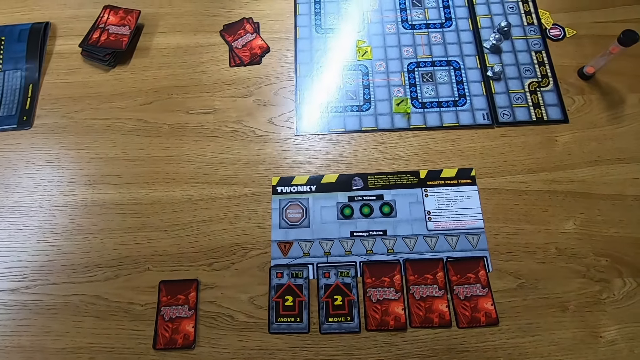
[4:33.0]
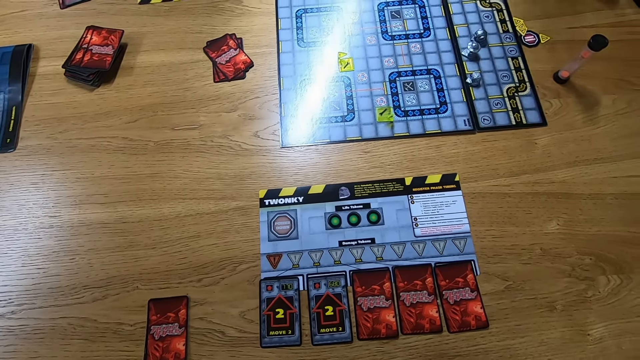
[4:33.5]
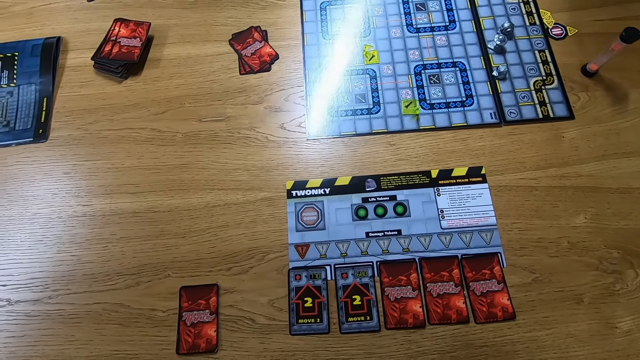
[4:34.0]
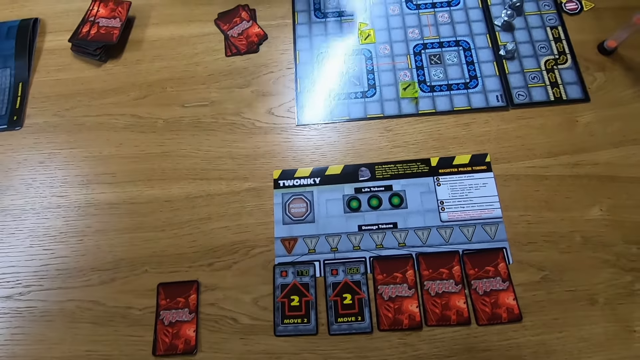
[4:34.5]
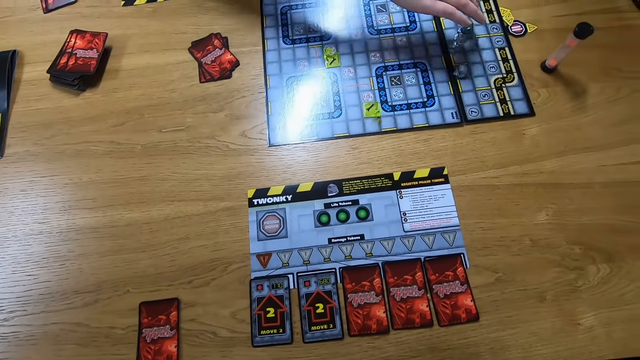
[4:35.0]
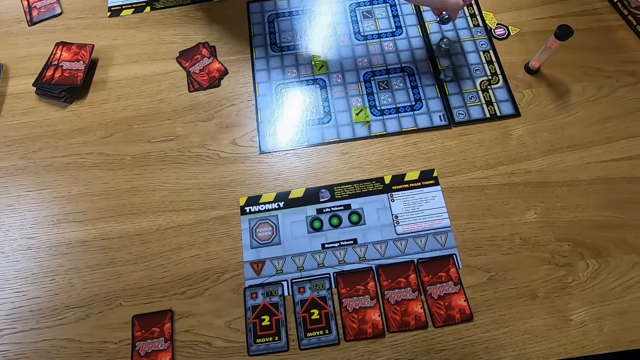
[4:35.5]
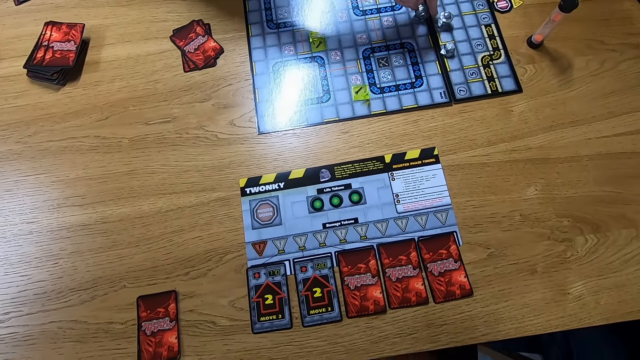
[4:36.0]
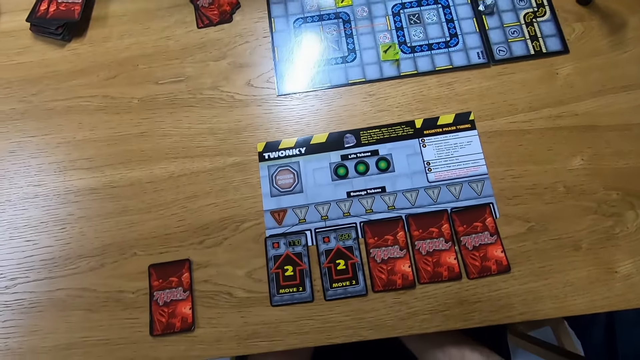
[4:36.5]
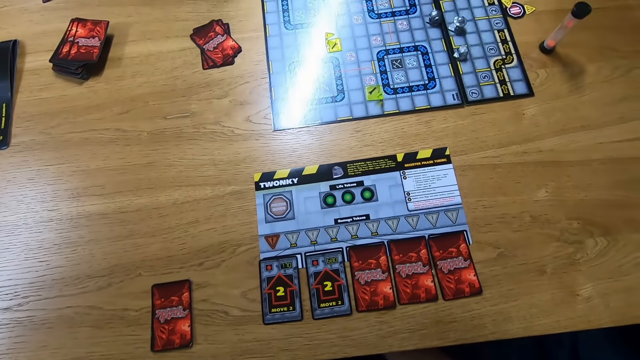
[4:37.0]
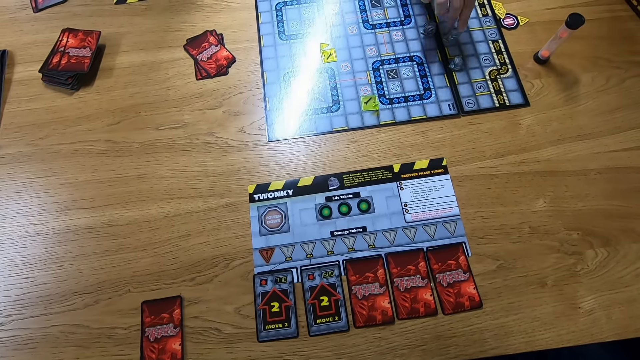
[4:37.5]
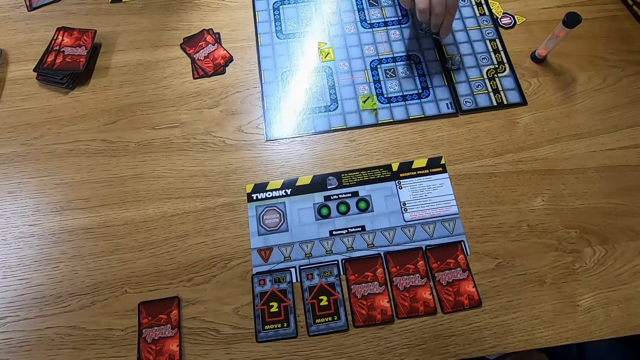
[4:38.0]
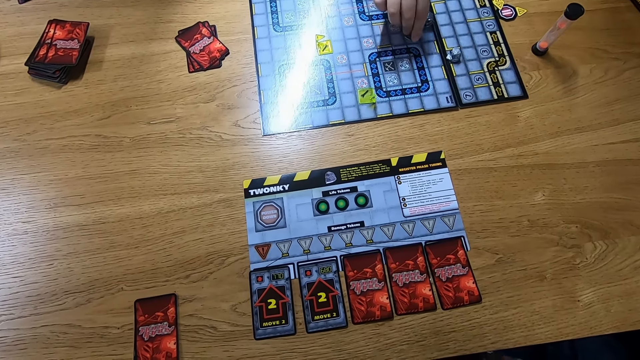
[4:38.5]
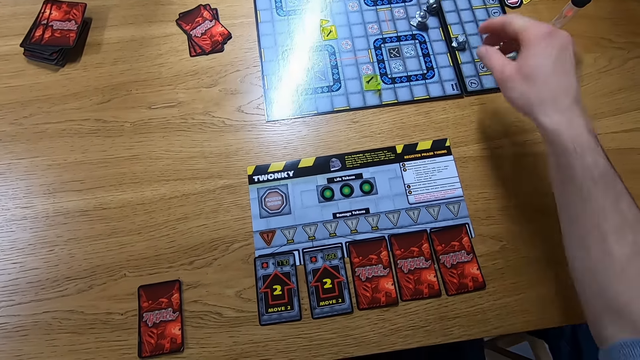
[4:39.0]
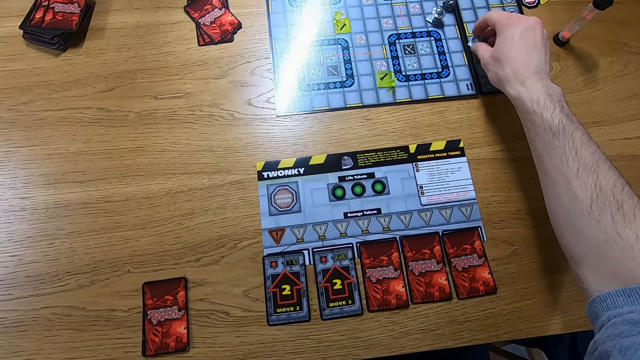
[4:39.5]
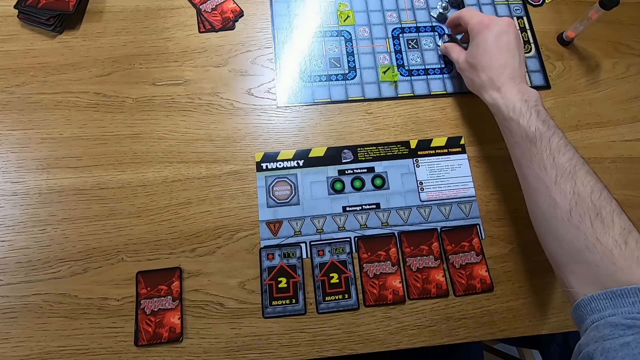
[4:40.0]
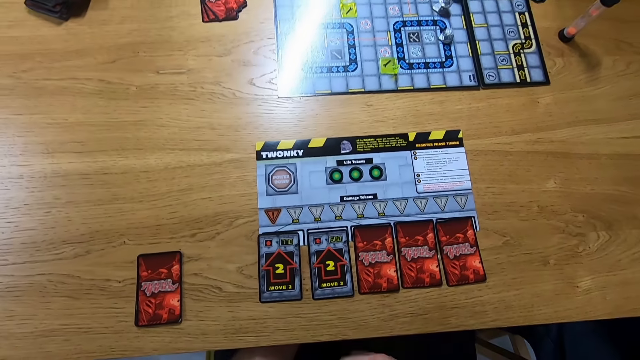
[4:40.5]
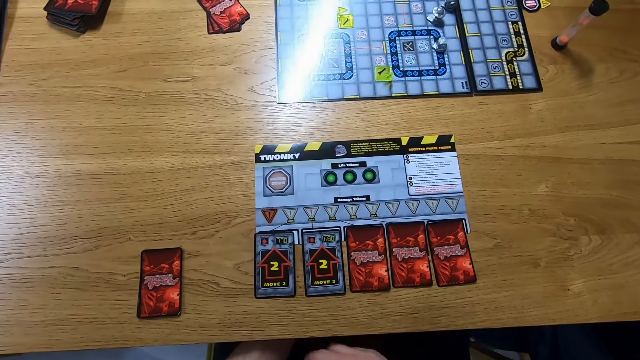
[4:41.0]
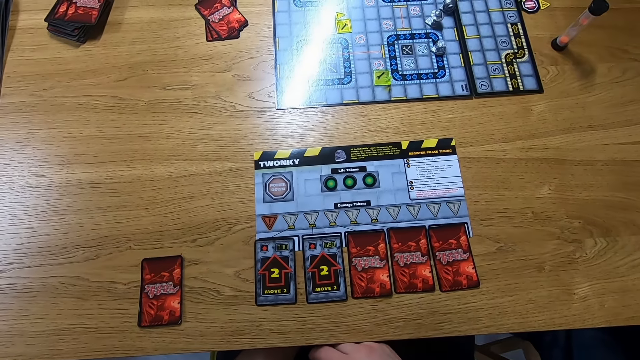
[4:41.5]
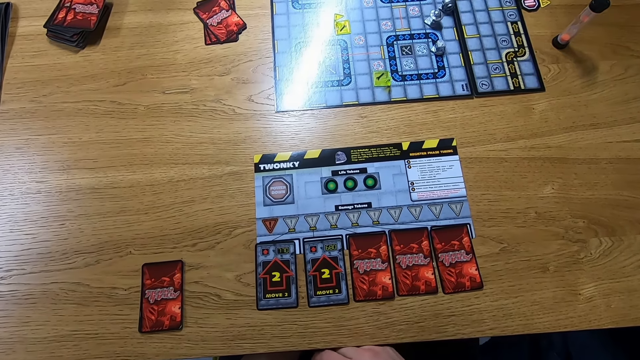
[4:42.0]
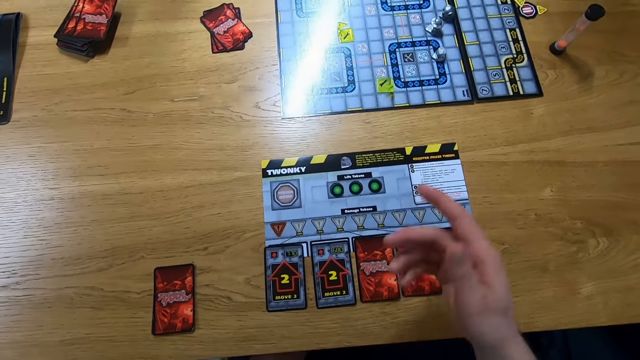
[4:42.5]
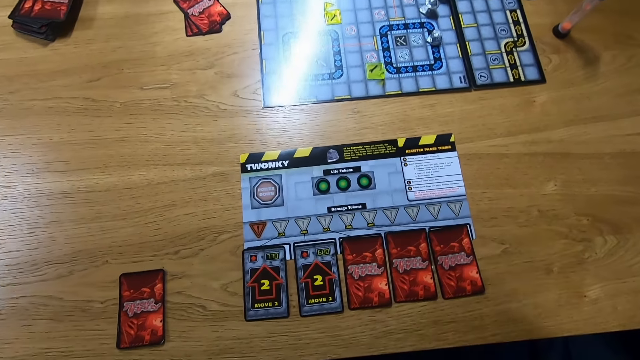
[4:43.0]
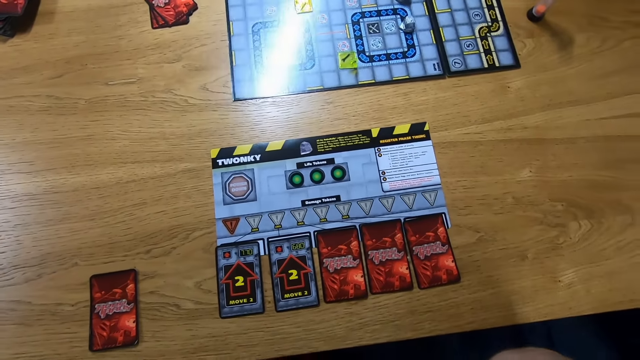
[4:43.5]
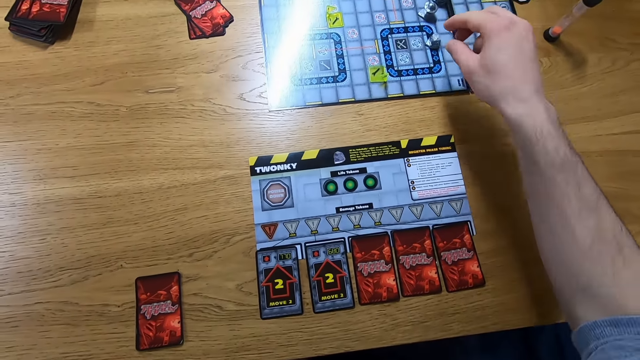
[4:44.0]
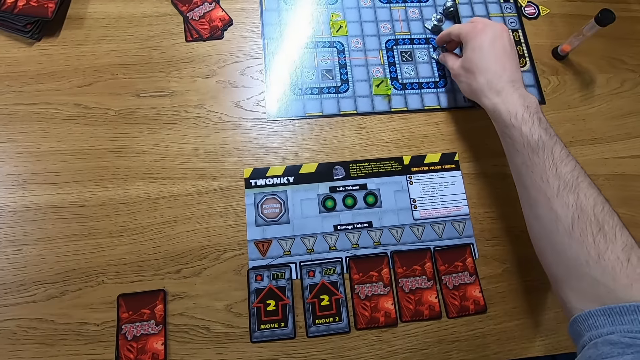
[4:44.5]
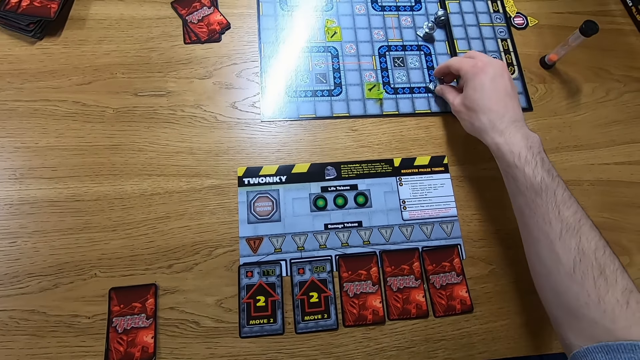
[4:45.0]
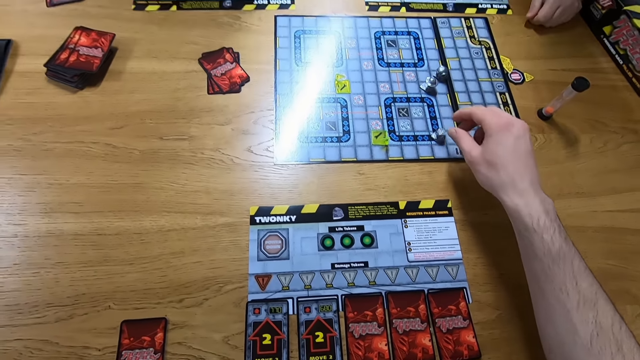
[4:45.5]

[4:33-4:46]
A woman moves a playing piece on the game board. The woman plays the Robo Rally game. Another lady plays the Robo Rally game. The camera wearer plays the Robo Rally game. They move a playing piece on the game board. They look at the game board.

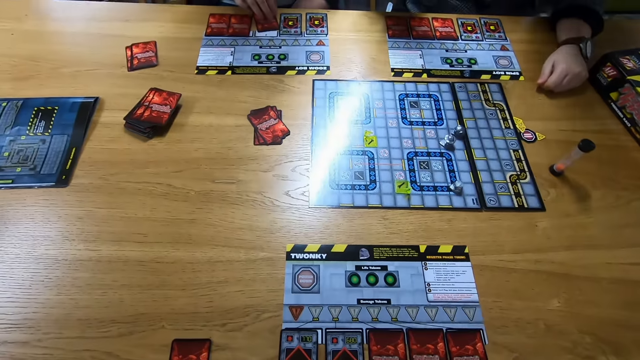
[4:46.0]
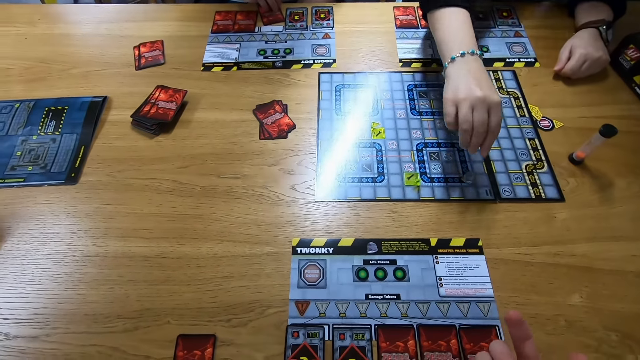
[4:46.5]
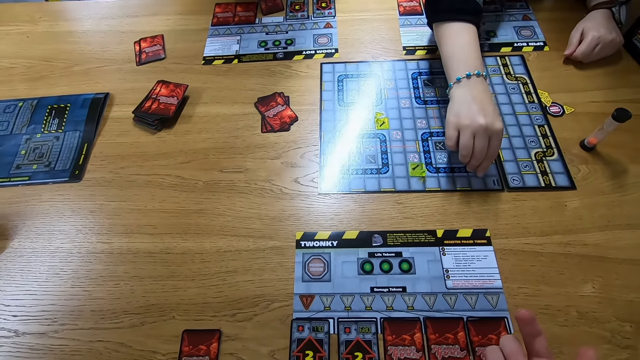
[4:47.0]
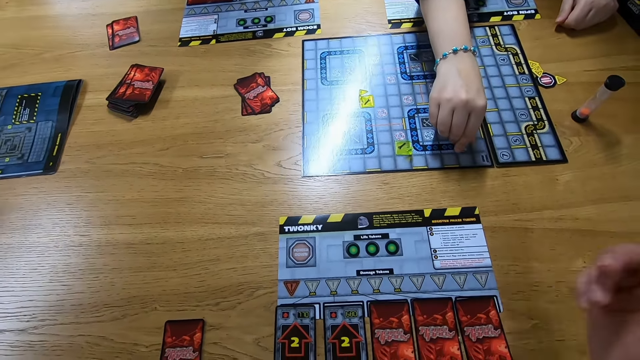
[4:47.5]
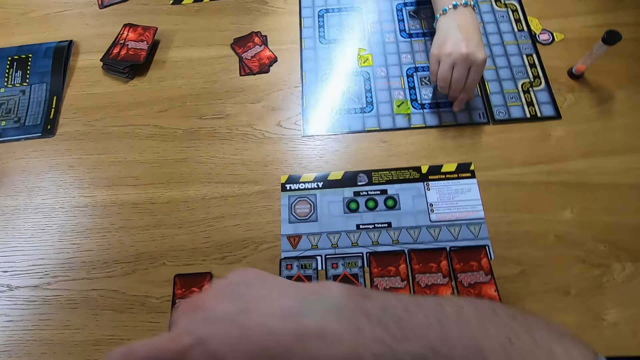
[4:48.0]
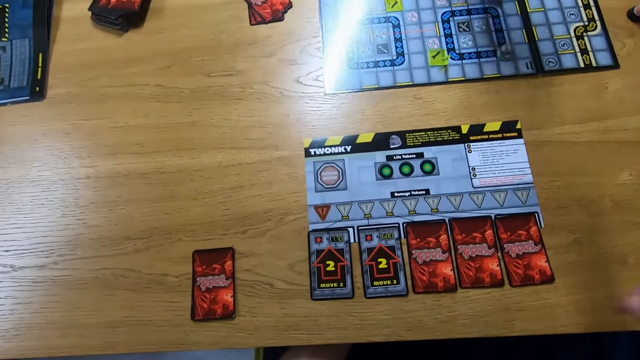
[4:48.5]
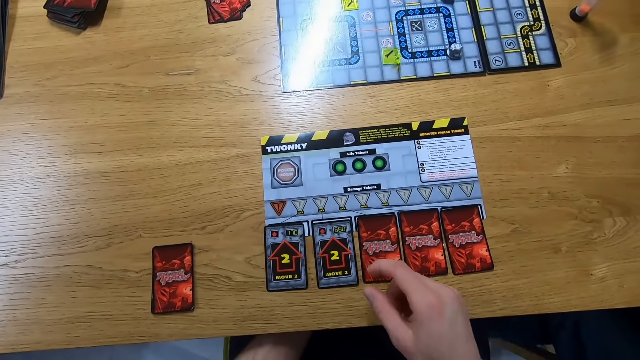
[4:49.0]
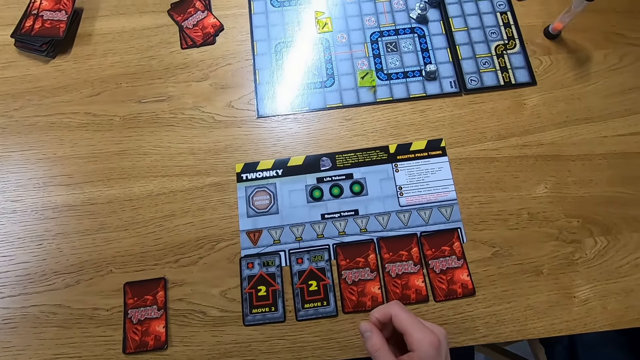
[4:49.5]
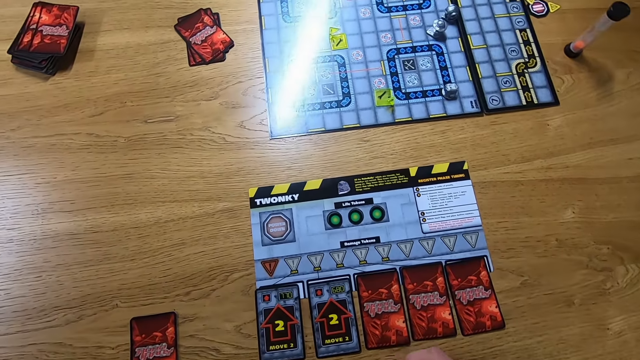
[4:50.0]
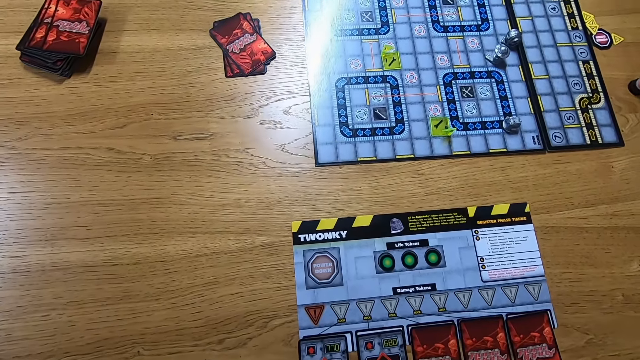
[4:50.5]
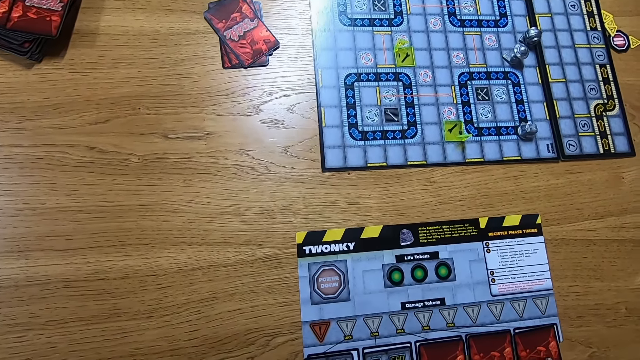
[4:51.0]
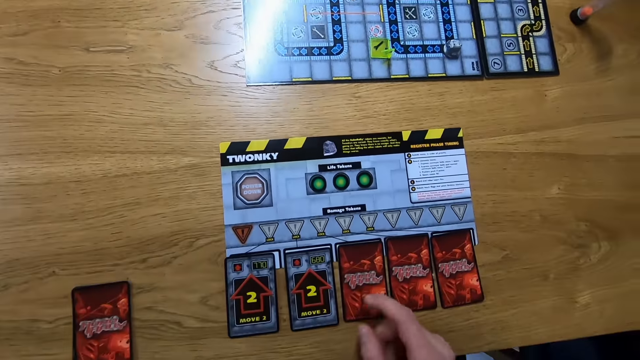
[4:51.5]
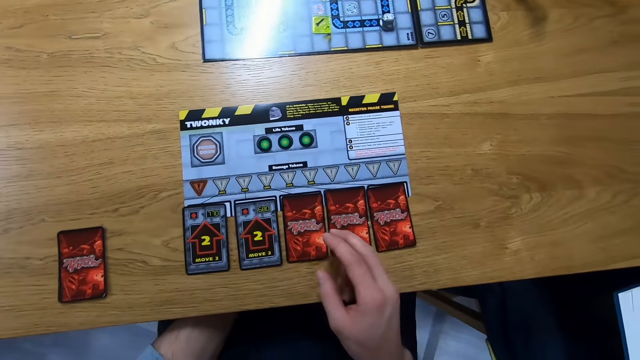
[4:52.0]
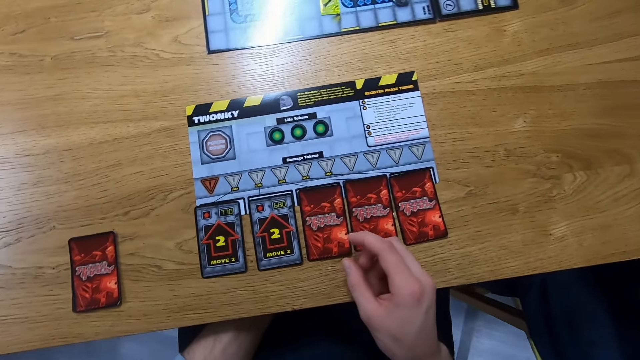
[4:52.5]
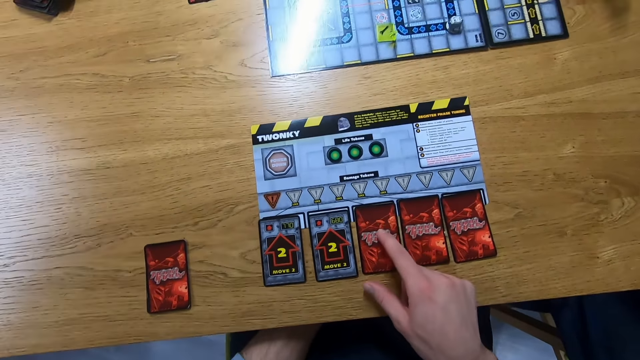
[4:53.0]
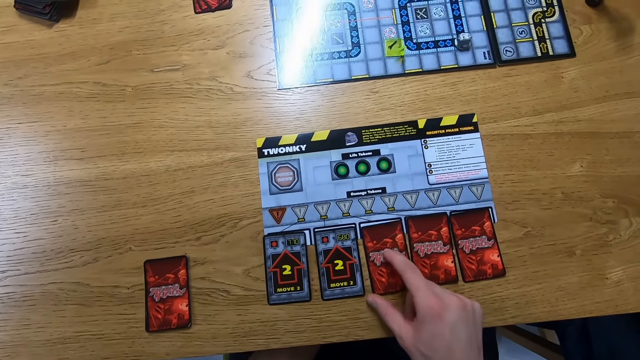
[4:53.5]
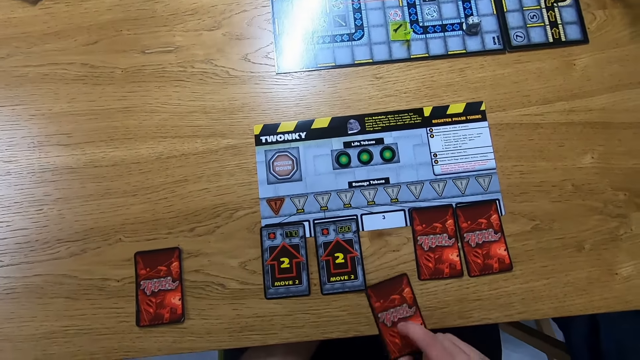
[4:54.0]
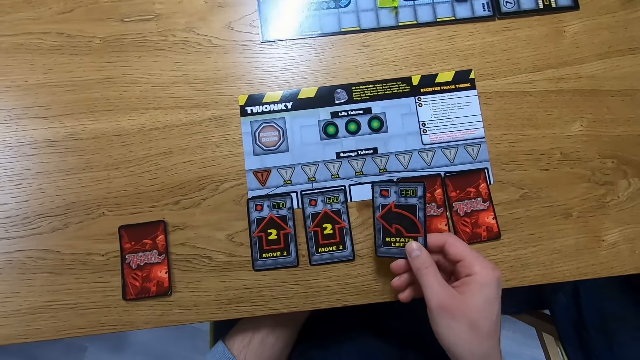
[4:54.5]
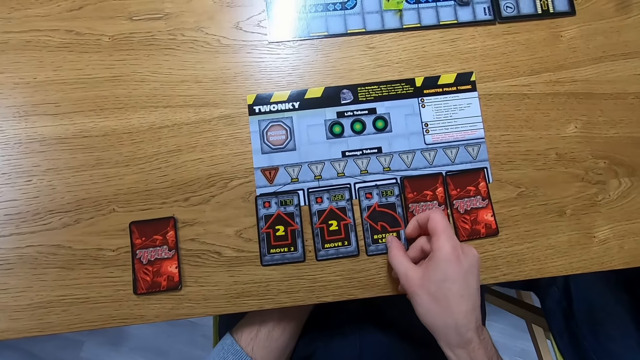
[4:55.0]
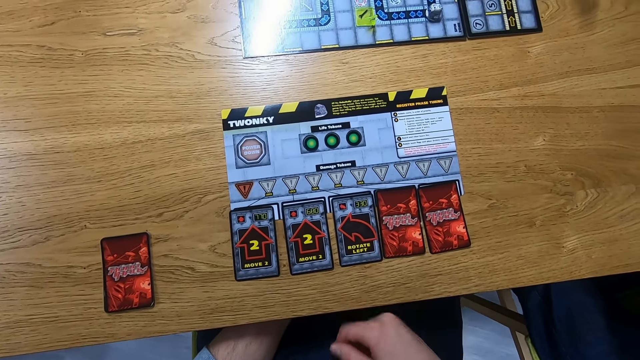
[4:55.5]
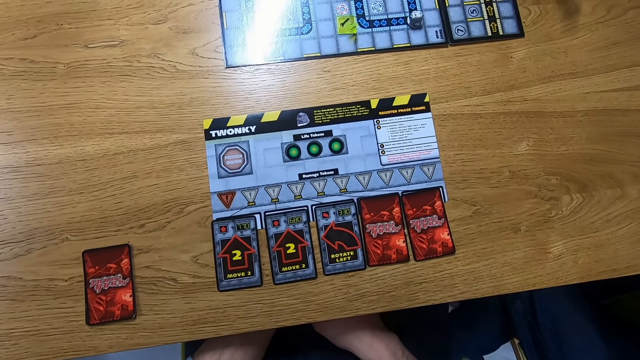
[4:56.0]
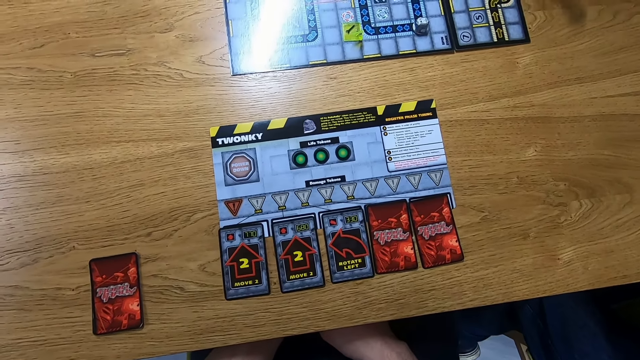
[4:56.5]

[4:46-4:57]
A lady plays the Robo Rally game. The camera wearer touches the cards. They pick up the card. They place the card.
